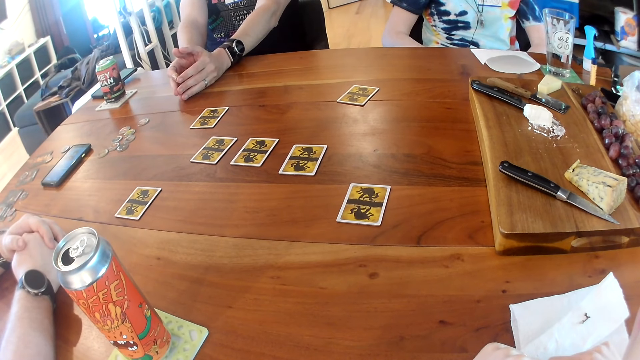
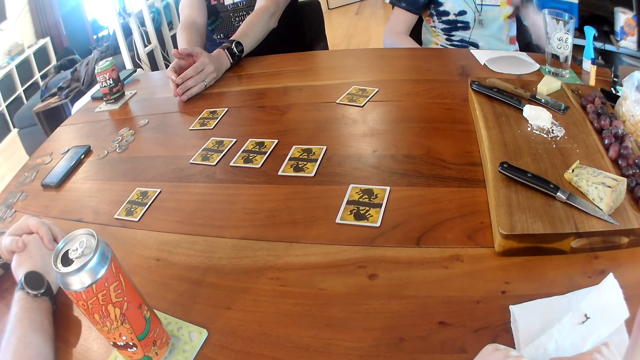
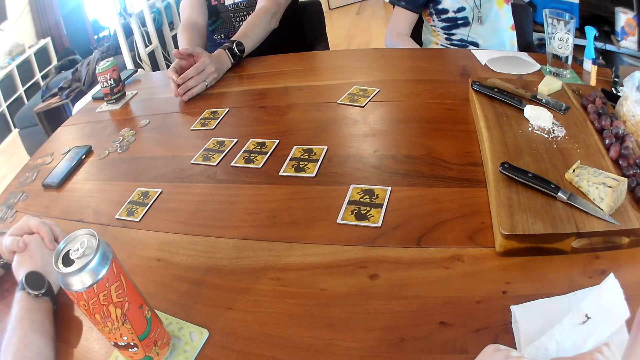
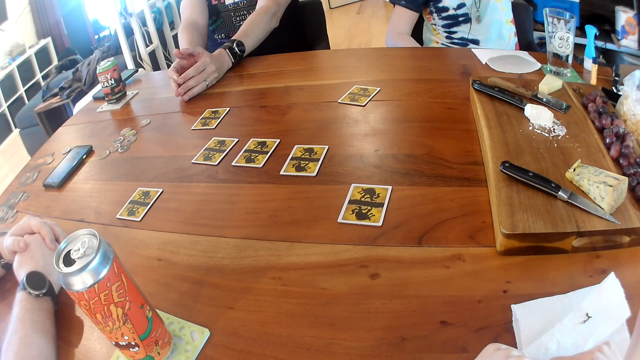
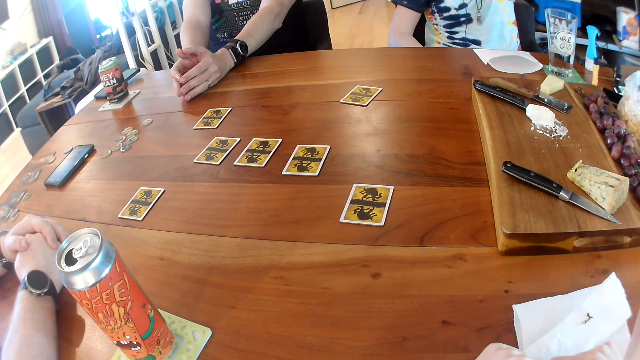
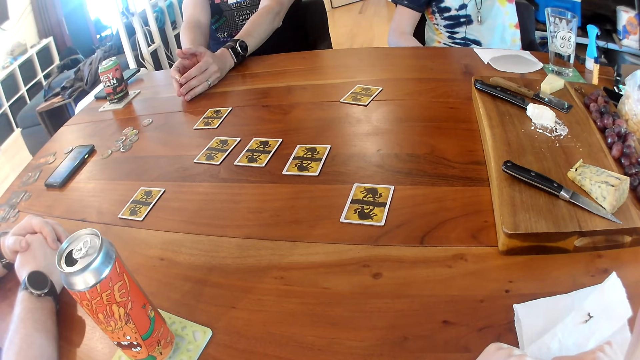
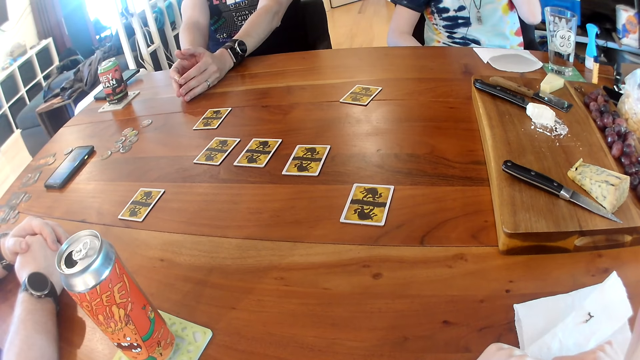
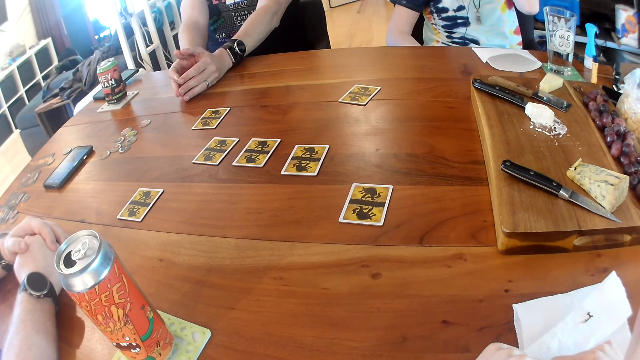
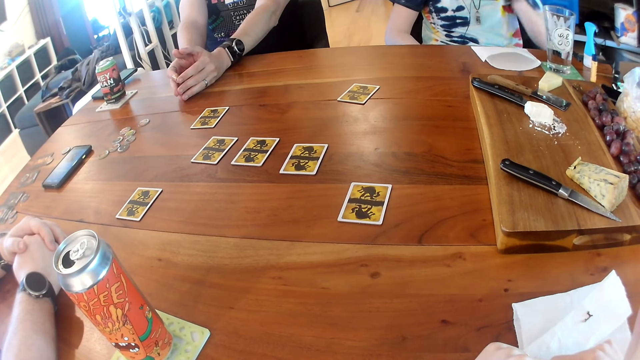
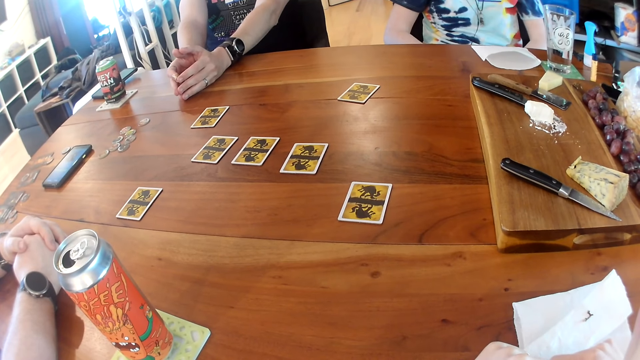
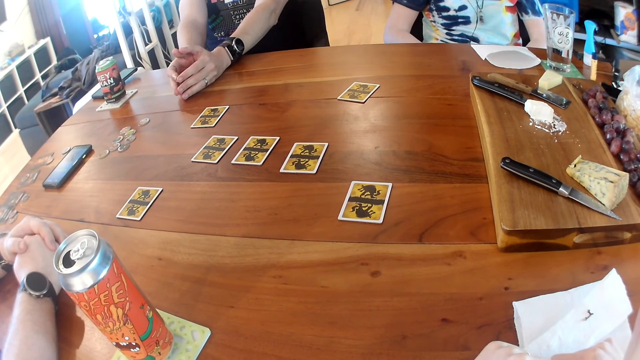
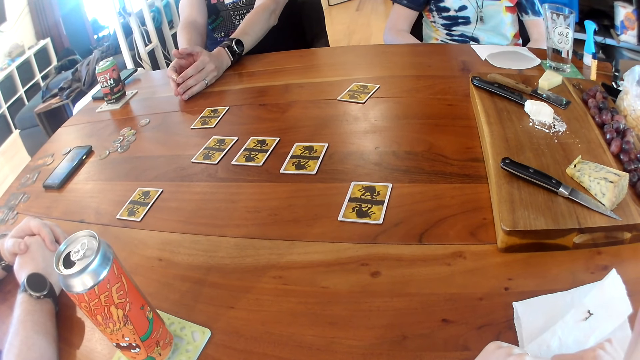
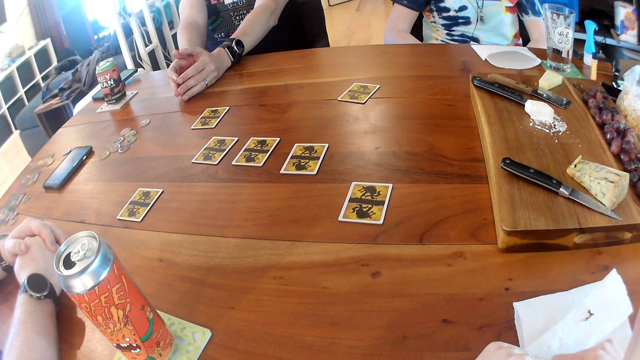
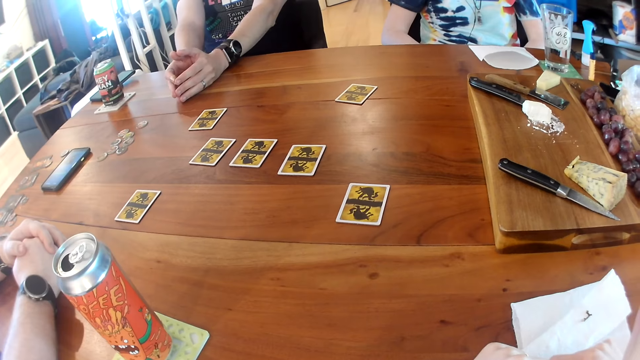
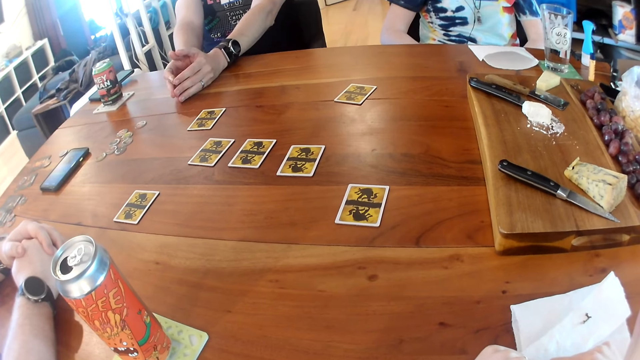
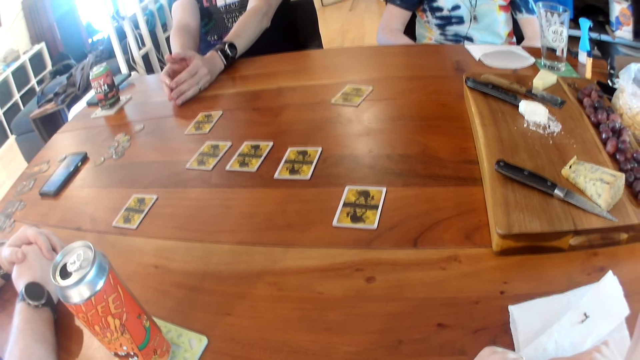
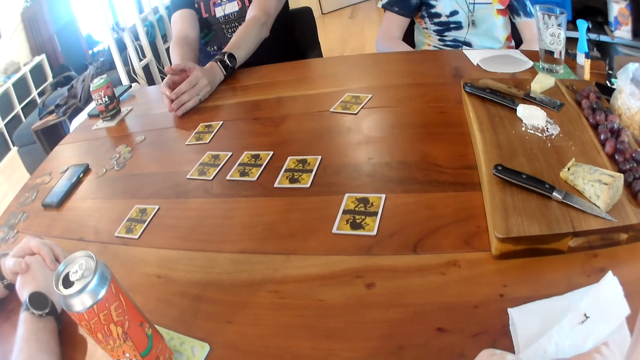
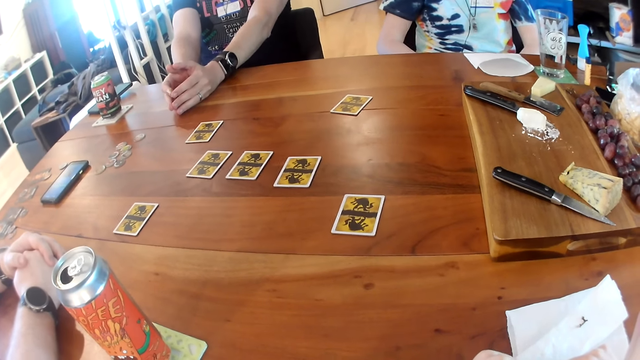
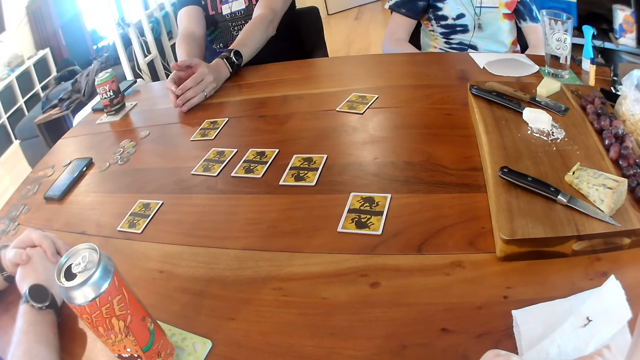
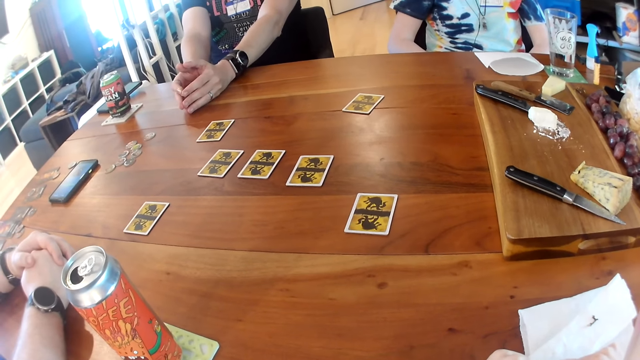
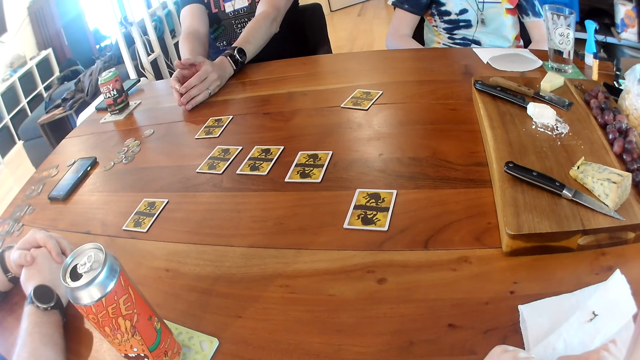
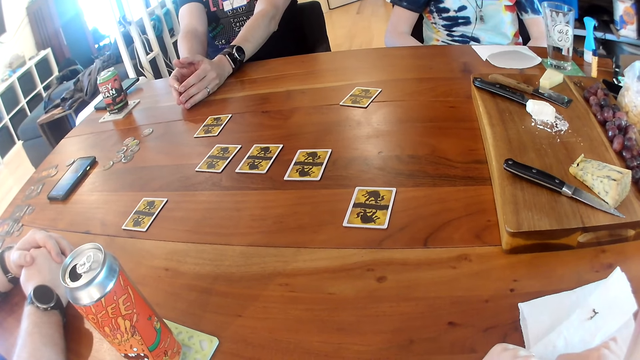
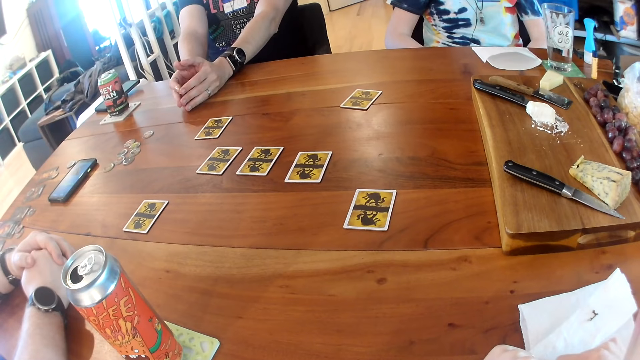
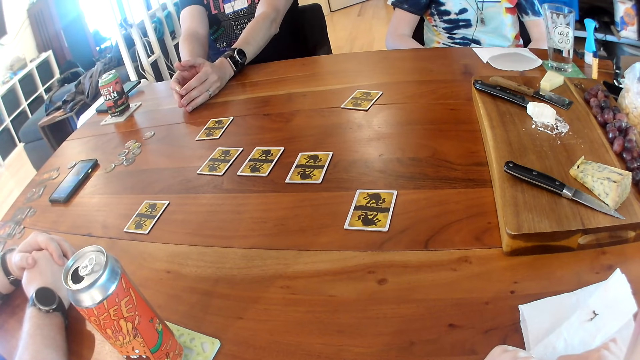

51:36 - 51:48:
The woman raises her left hand. The woman drops her left hand.

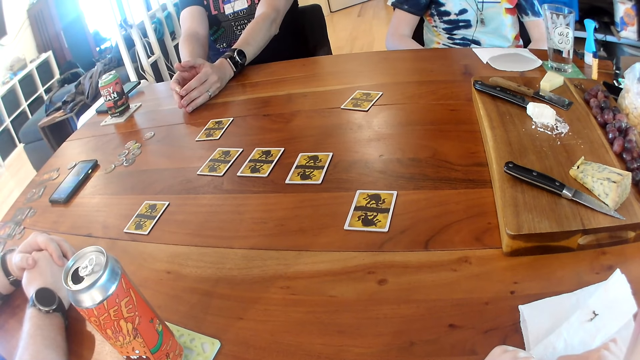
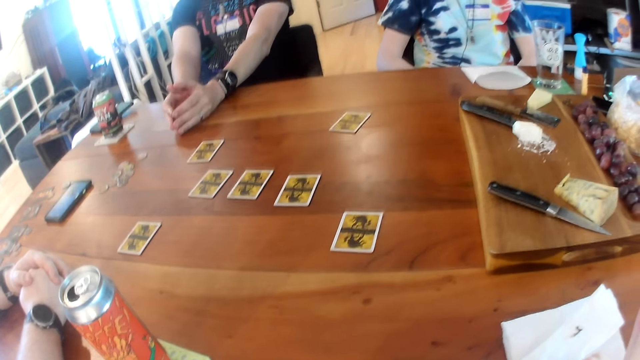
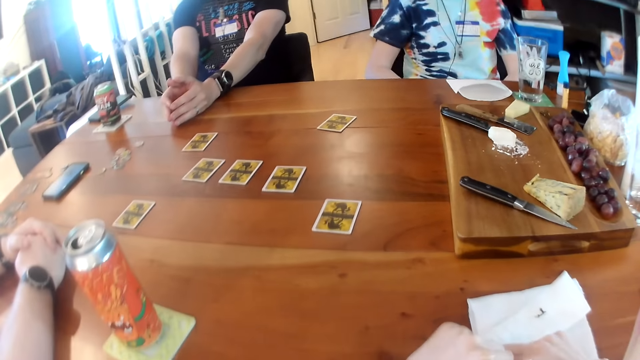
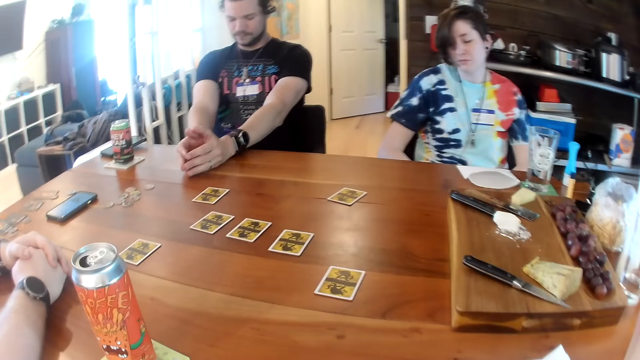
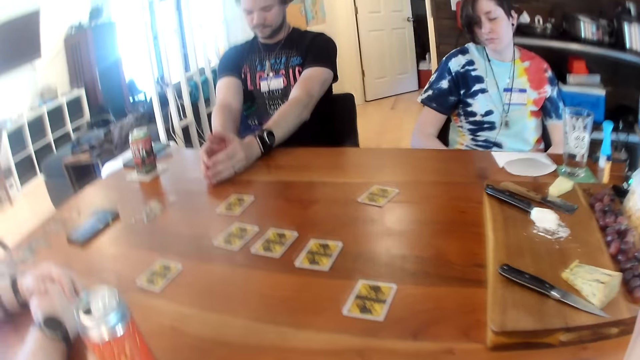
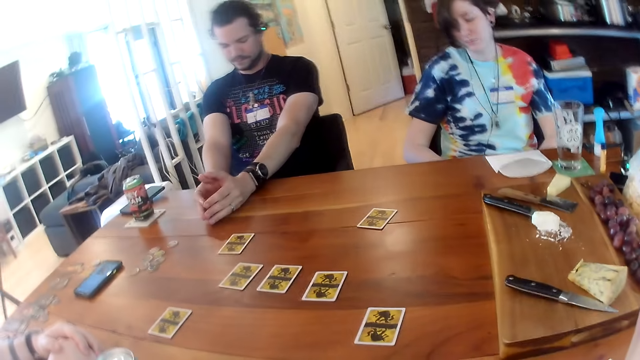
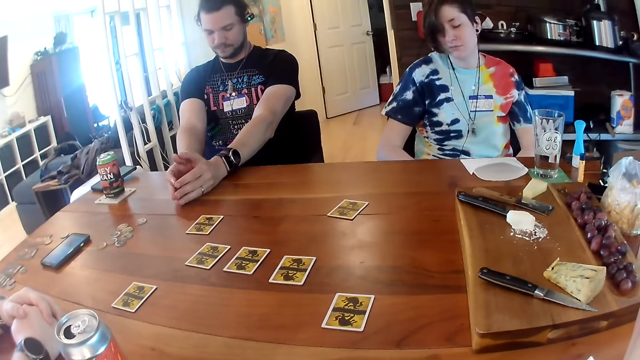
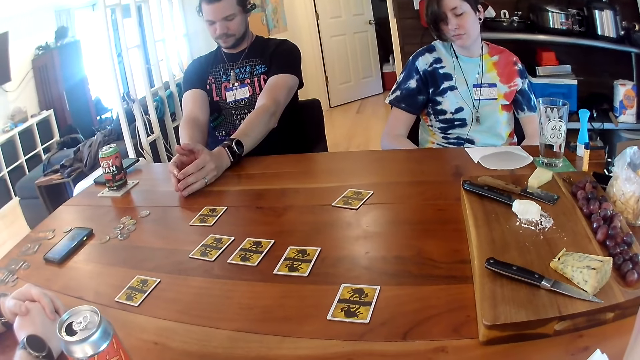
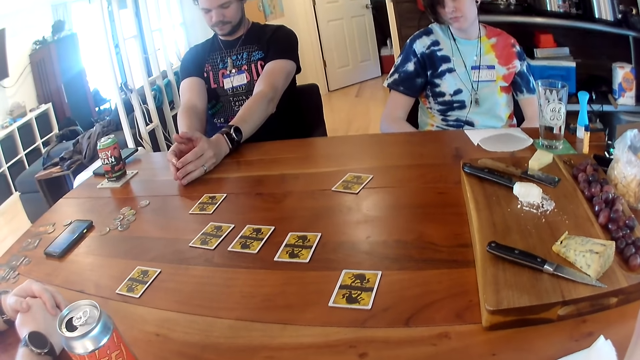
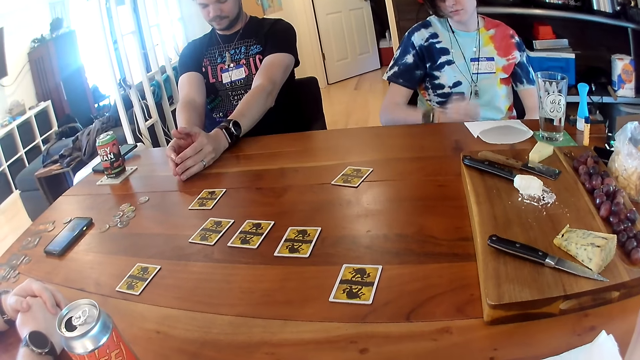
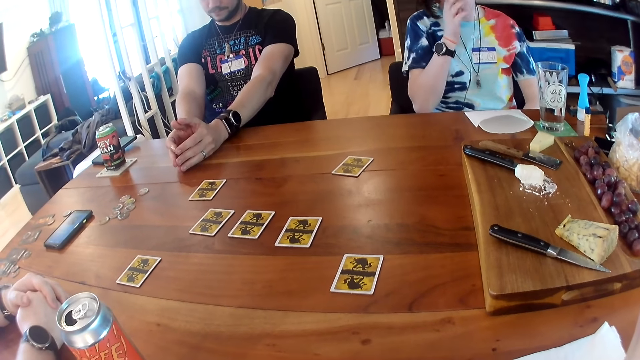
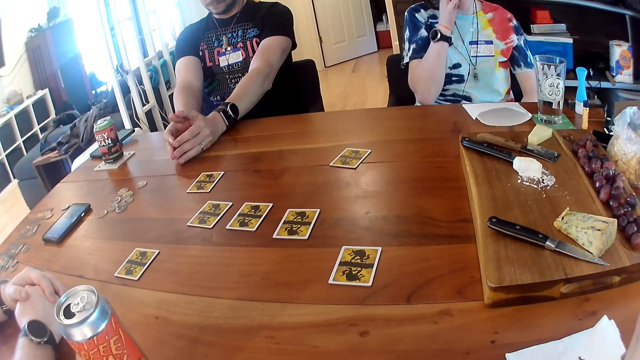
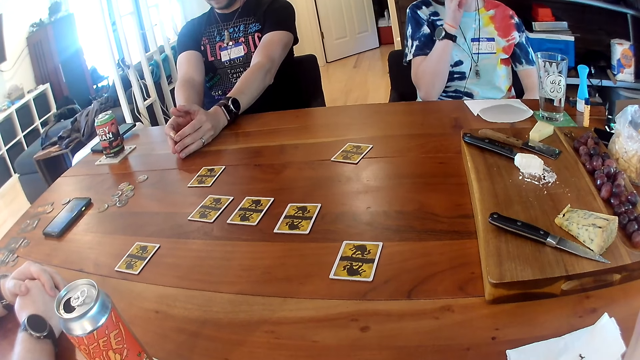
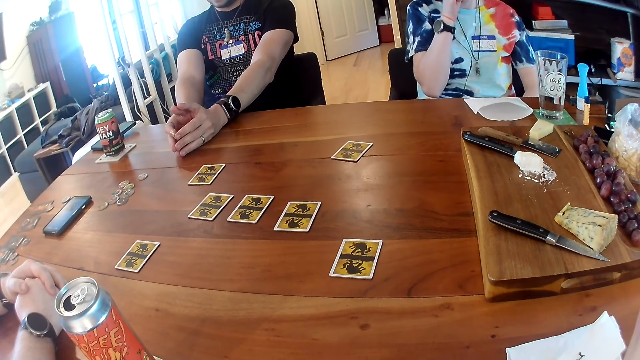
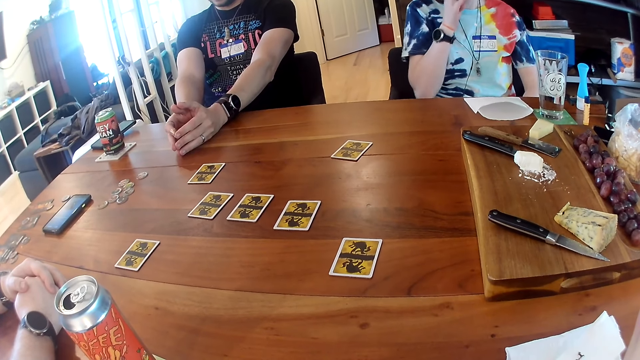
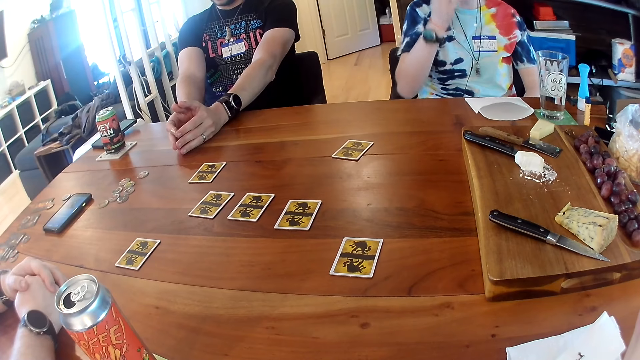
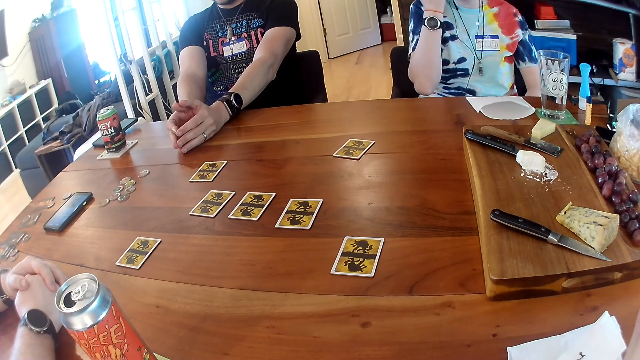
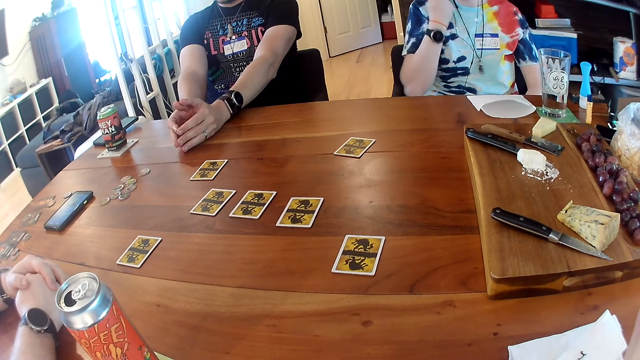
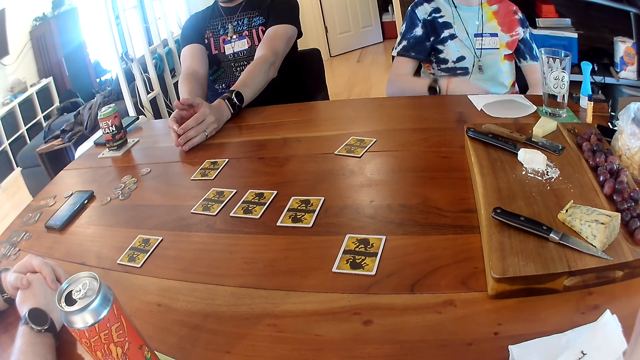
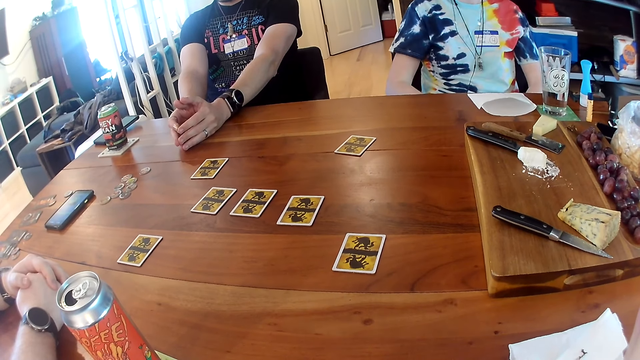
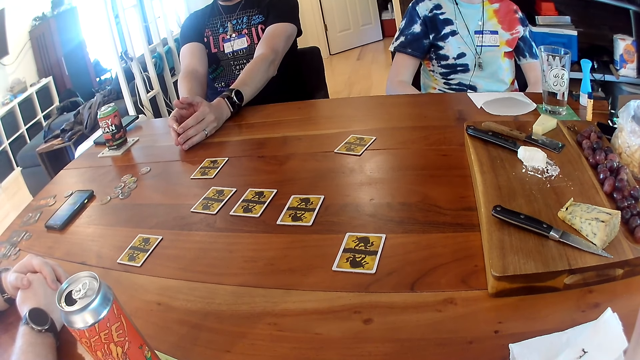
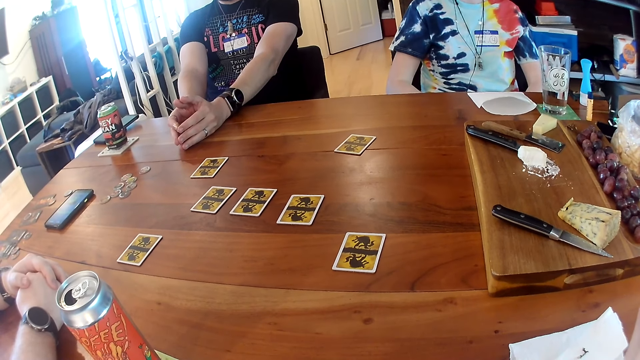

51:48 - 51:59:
The woman raises her right hand. The woman drops her right hand.
